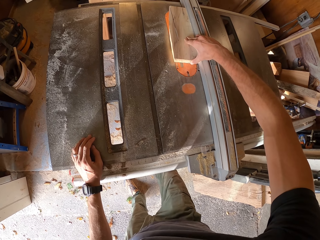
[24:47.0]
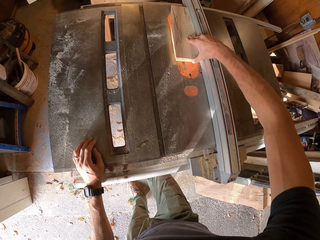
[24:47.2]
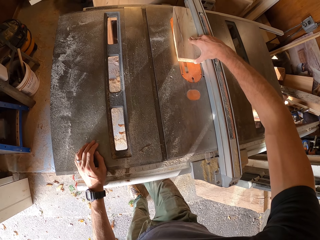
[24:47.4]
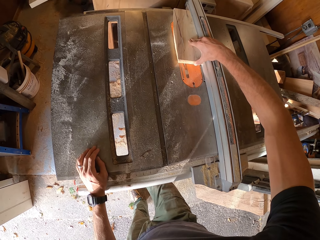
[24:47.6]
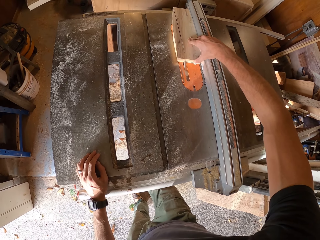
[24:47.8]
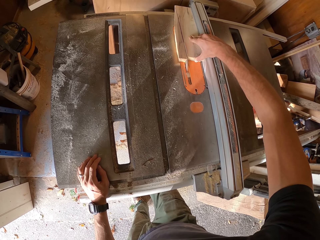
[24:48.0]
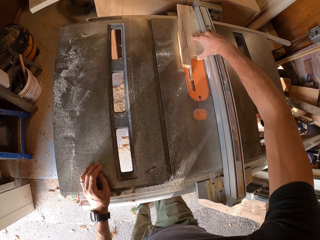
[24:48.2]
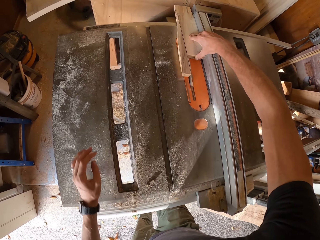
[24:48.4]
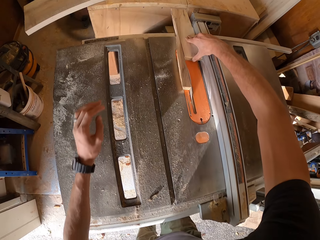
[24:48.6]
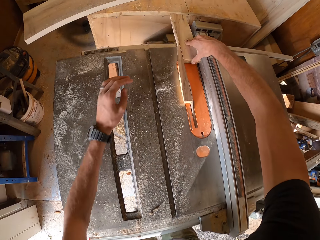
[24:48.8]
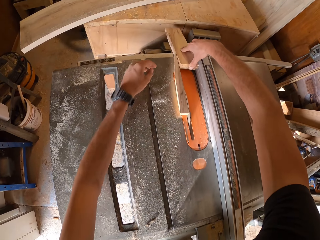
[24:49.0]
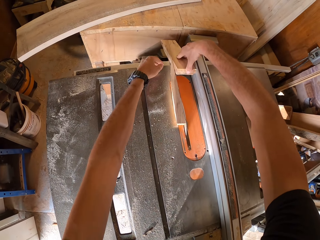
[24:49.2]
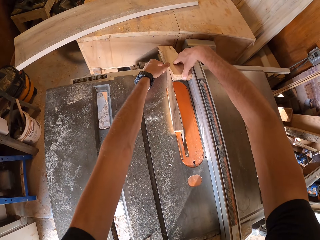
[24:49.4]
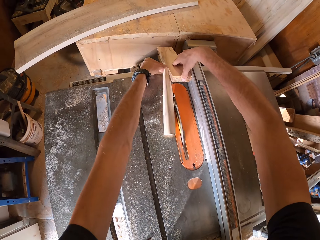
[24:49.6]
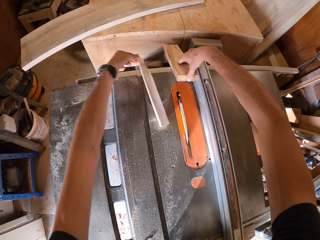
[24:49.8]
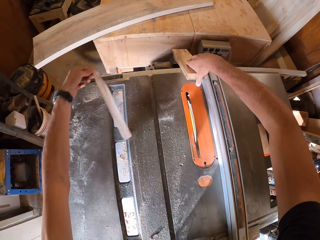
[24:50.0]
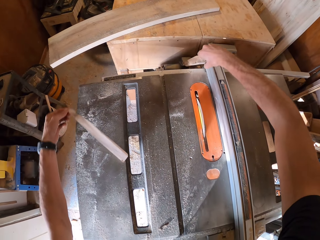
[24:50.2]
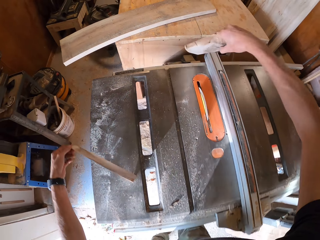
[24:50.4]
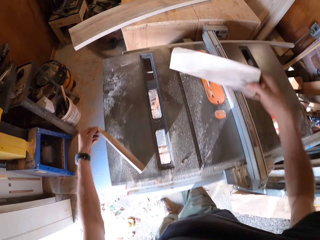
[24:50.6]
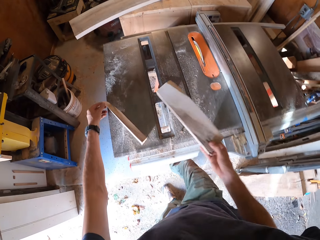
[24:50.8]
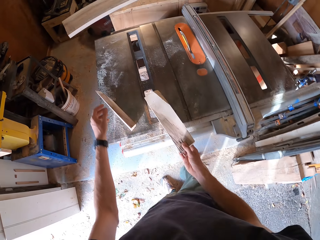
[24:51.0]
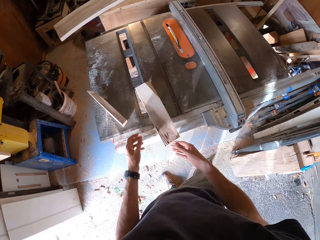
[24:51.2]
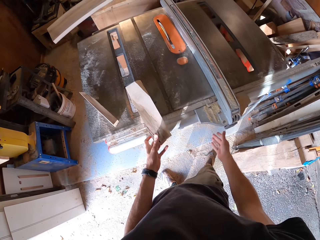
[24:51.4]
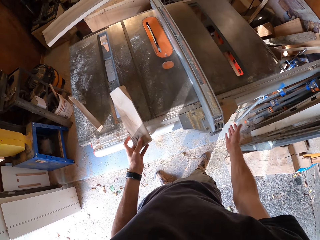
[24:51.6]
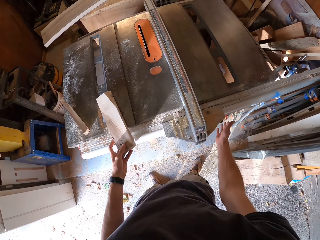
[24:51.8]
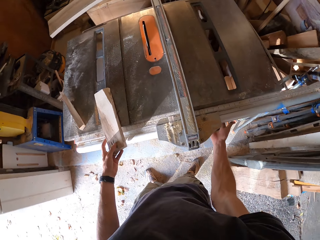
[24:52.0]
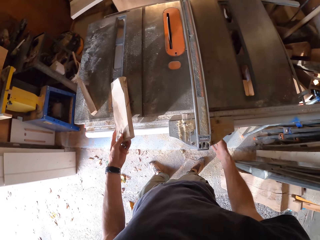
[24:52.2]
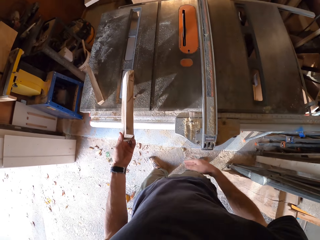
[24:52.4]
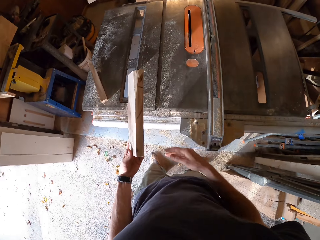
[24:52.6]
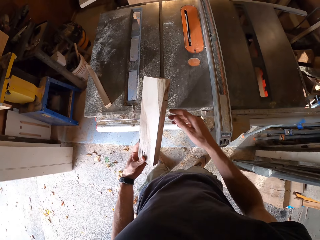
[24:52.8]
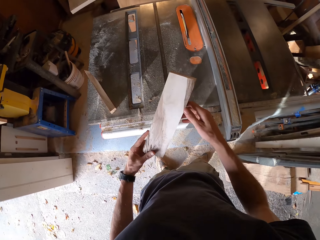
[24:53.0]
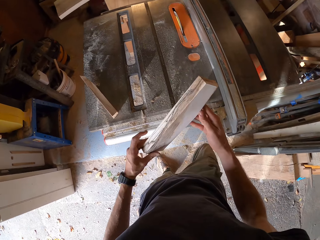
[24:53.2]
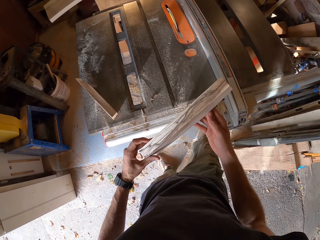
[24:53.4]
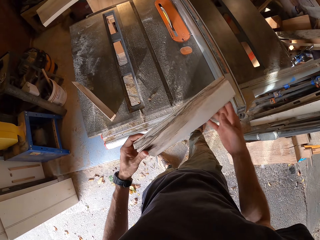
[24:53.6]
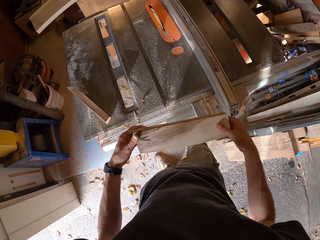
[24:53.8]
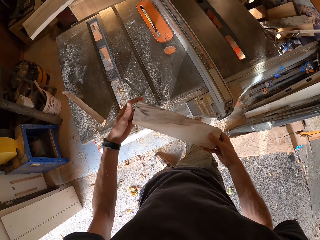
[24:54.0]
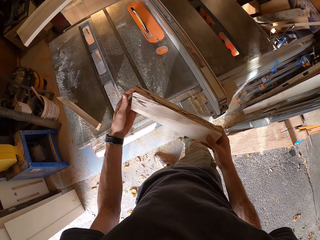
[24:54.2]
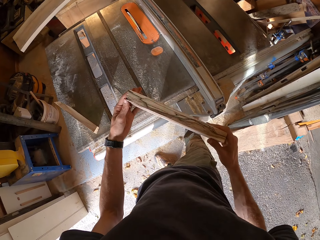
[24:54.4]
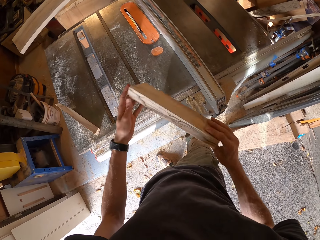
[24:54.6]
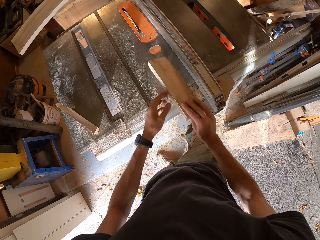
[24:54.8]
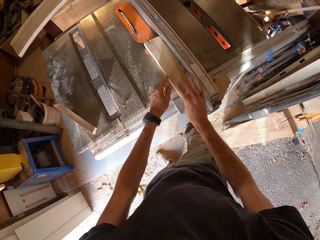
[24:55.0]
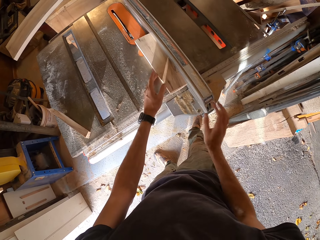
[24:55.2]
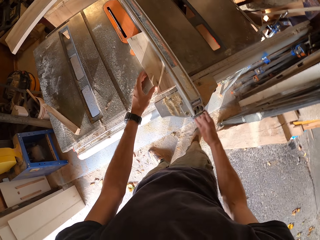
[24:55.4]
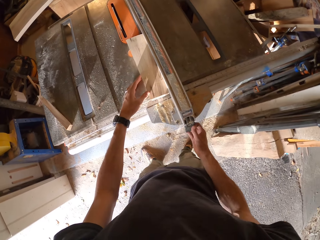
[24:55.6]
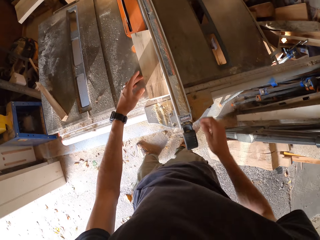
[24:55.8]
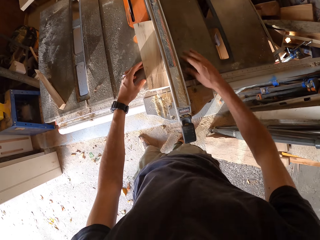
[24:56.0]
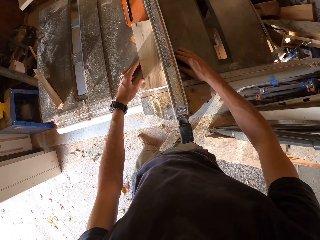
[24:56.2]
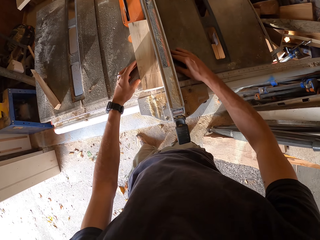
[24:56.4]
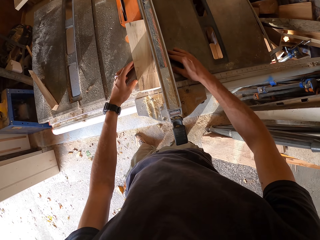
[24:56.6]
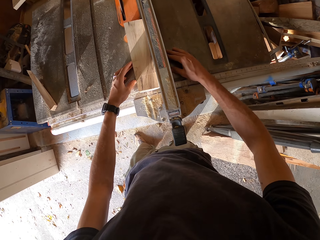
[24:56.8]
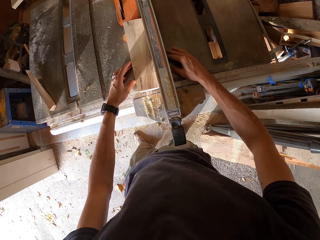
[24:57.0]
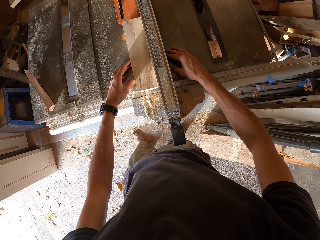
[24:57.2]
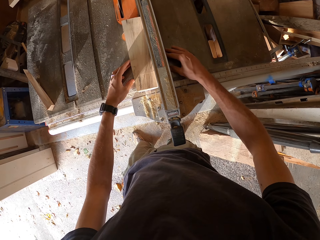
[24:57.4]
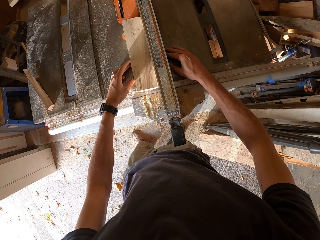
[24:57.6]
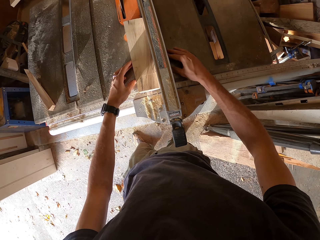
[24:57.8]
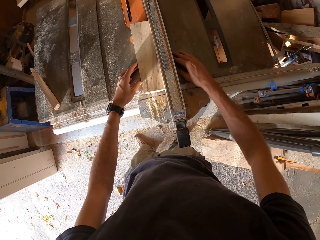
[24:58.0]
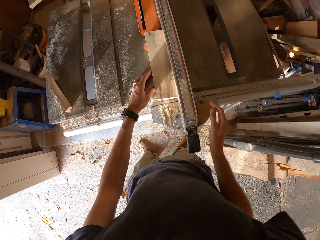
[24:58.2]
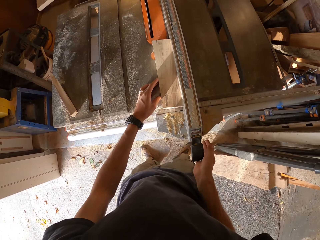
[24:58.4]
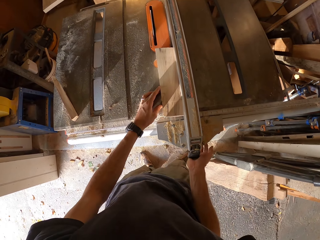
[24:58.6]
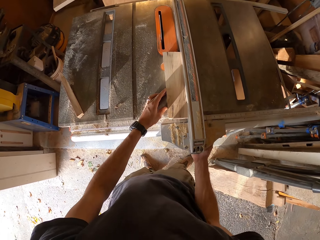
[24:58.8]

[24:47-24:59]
The camera wearer moves a part of the piece of wood with his left hand. He takes the two pieces of wood. He holds the other piece of wood in his right hand. He places the piece of wood on the table saw. He touches the piece of wood on the table saw with his left hand. He touches a part of the table saw with his right hand. He picks up the piece of wood on the table saw with his left hand. He moves the piece of wood in his hands. He samples one piece of wood. He places the piece of wood on the table saw. He moves the fence lock with his right hand. He moves the table saw fence with his right hand.

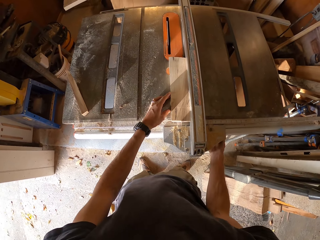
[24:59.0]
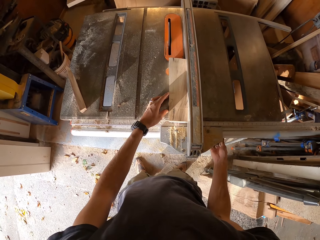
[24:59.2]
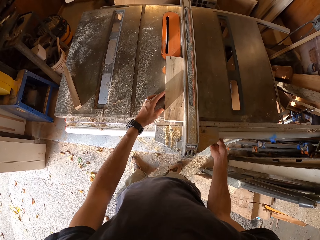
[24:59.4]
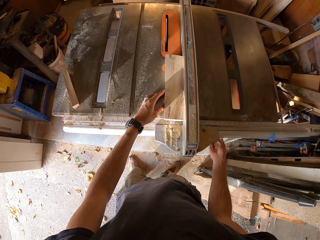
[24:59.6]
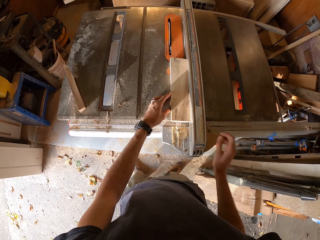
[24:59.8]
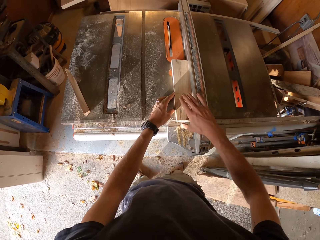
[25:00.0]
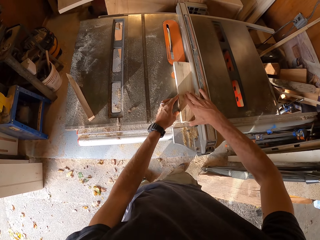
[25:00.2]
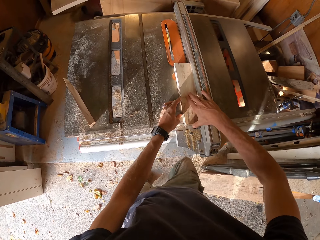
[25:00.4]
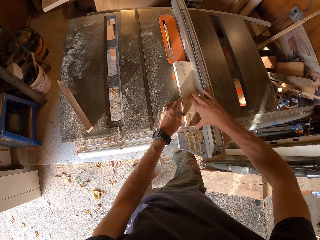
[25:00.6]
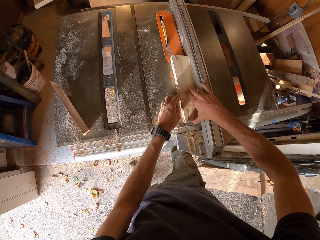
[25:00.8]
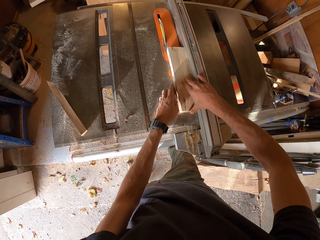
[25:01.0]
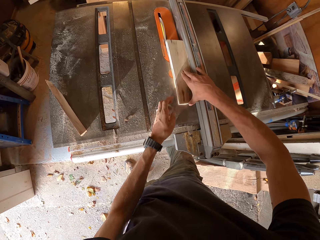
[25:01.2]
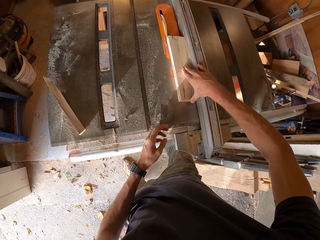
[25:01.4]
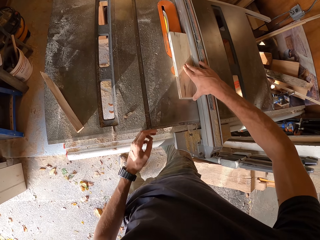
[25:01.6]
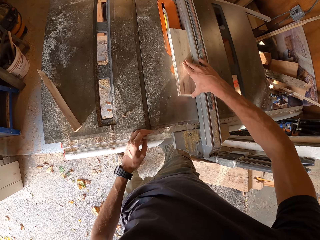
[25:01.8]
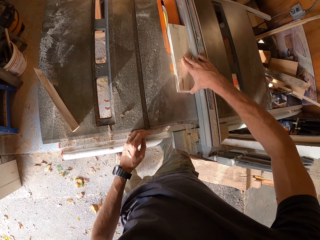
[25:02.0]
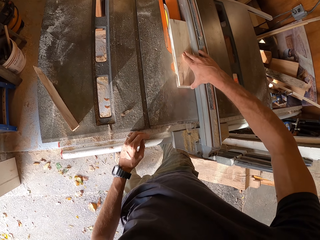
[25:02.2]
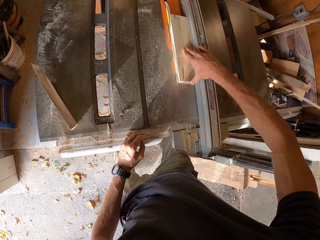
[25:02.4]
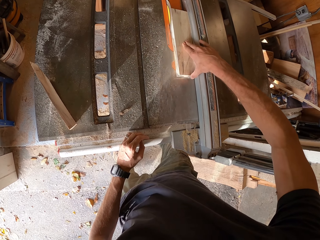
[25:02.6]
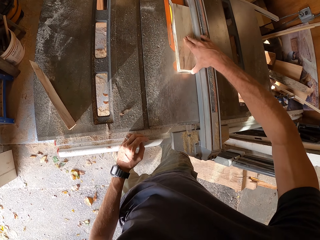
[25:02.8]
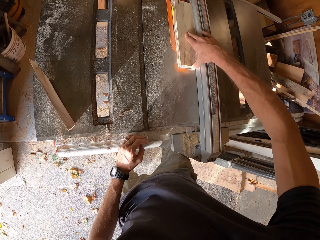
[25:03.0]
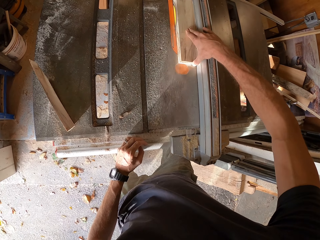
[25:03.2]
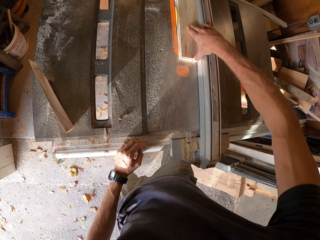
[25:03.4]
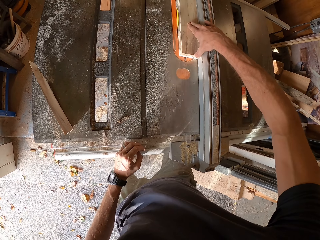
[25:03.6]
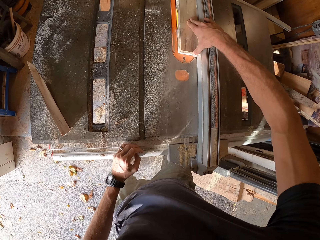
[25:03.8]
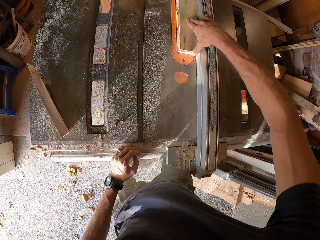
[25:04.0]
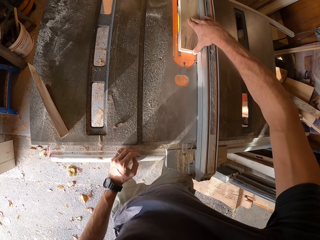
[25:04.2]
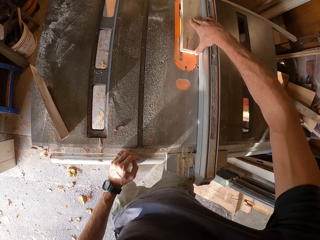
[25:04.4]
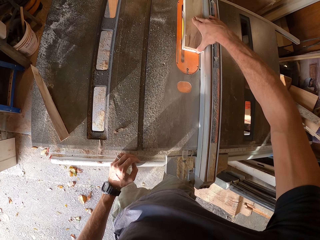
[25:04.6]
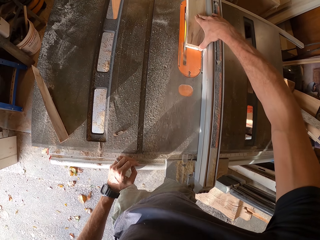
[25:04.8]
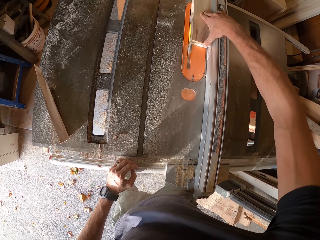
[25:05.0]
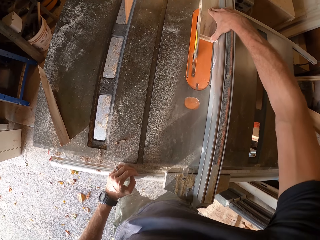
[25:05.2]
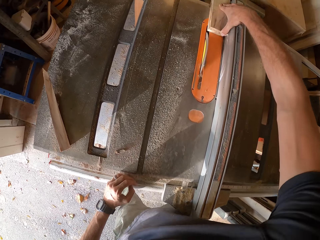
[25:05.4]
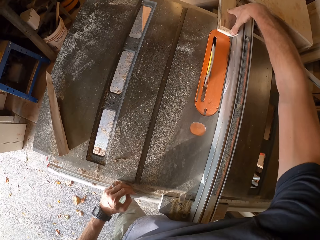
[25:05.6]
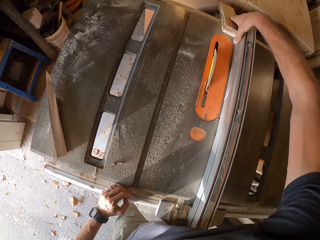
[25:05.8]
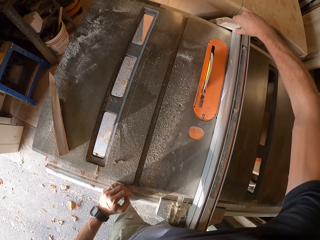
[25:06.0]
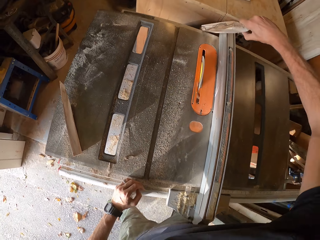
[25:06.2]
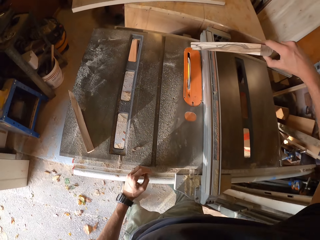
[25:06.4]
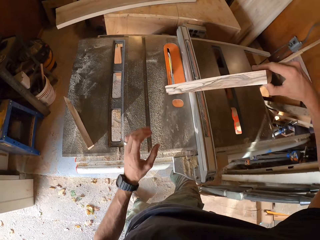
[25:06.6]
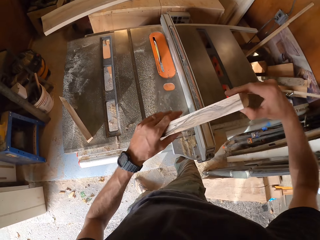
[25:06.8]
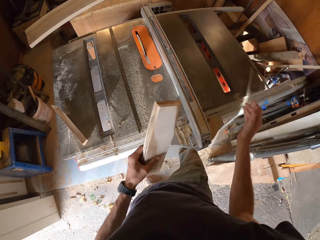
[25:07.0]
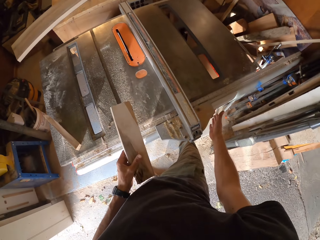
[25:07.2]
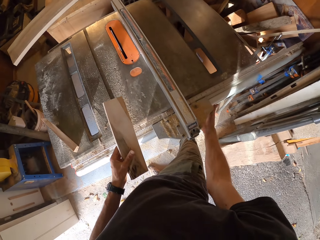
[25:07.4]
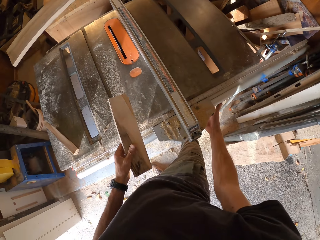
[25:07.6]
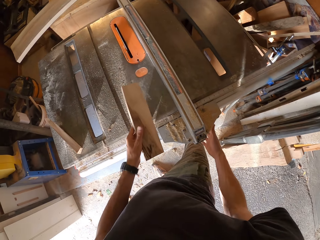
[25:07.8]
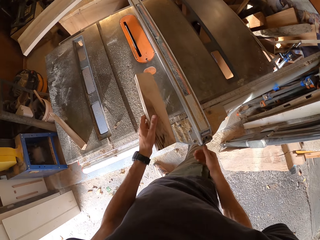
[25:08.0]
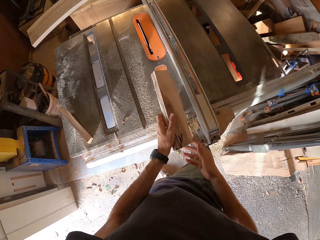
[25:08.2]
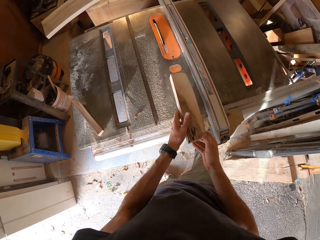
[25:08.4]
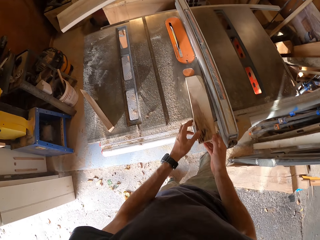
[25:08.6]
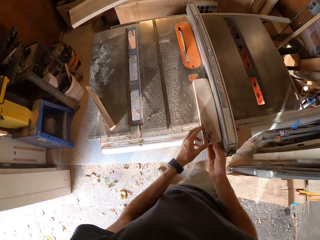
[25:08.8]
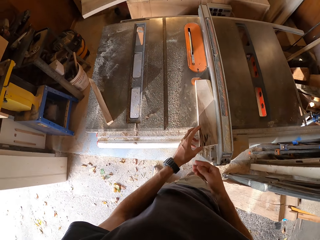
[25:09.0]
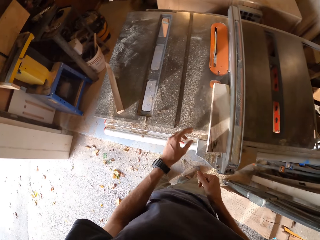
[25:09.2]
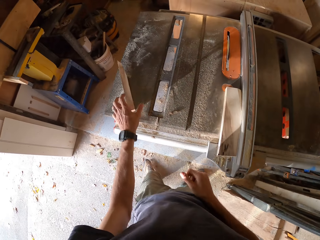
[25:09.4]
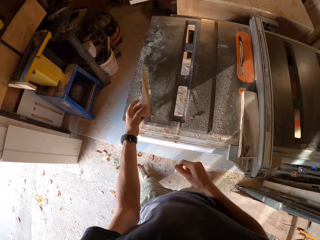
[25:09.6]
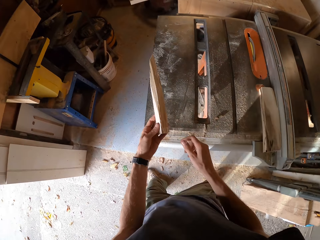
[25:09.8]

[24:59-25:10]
The camera wearer tightens the wood to the table. He adjusts the fence lock with his right hand. He moves the piece of wood on the table saw with his hands. He slices the piece of wood with the table saw. He moves the piece of wood from his right hand to his left hand. He touches a part of the table saw with his right hand. He unfastens the table saw. He places the piece of wood on the table saw.
